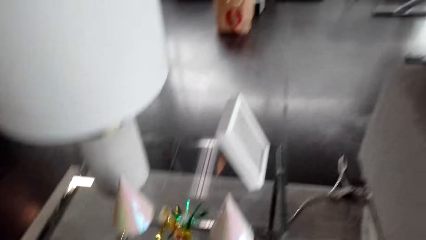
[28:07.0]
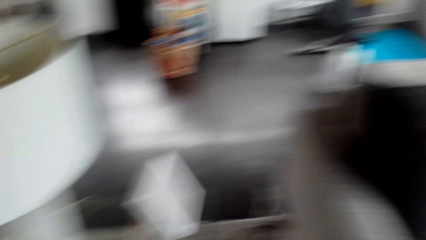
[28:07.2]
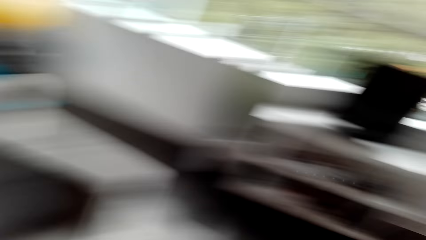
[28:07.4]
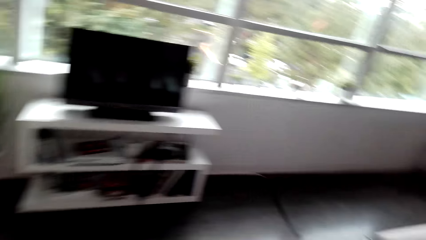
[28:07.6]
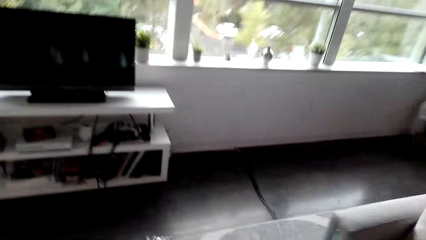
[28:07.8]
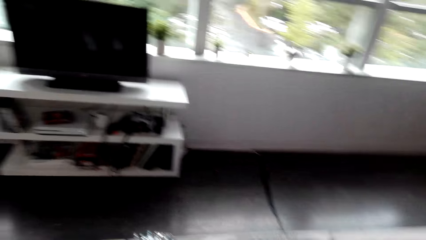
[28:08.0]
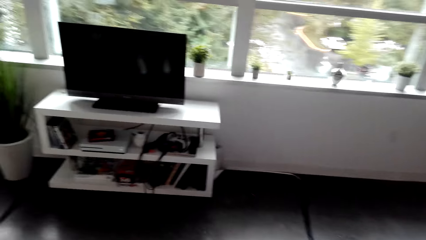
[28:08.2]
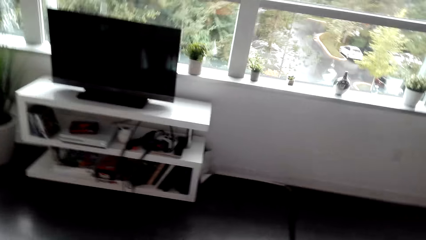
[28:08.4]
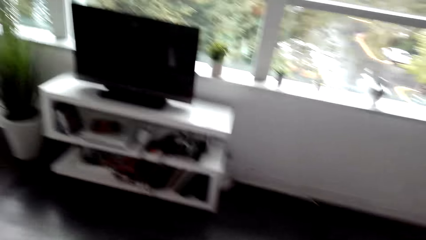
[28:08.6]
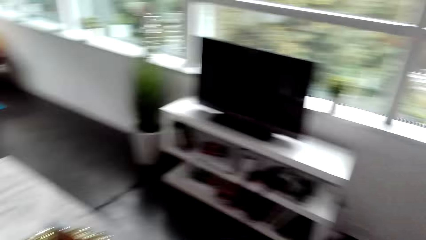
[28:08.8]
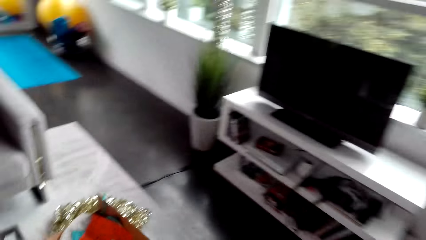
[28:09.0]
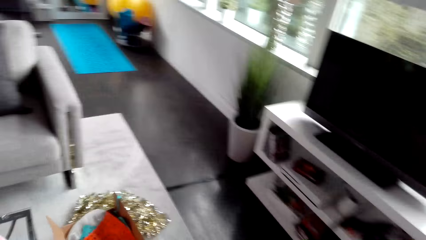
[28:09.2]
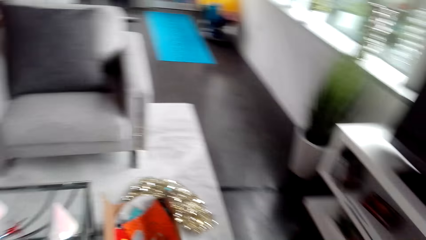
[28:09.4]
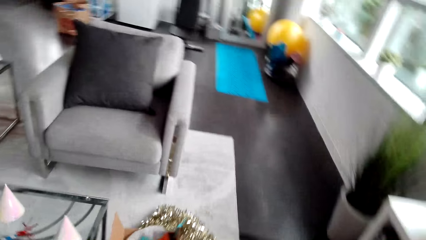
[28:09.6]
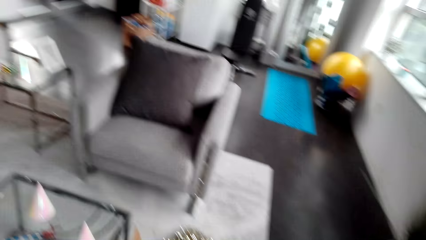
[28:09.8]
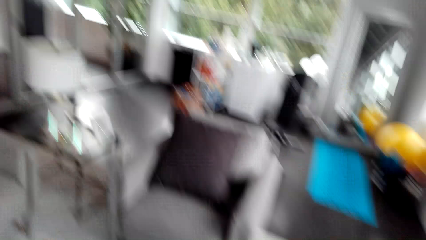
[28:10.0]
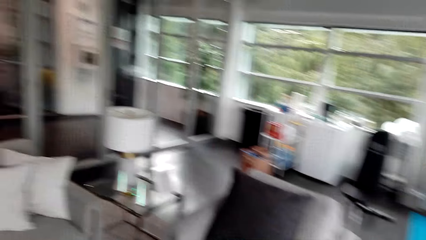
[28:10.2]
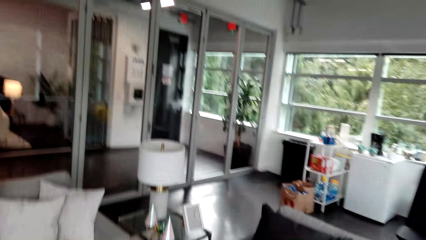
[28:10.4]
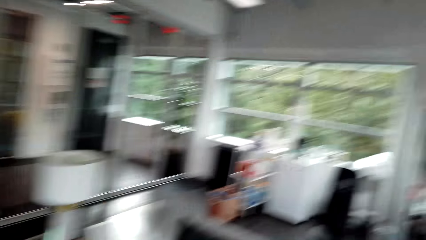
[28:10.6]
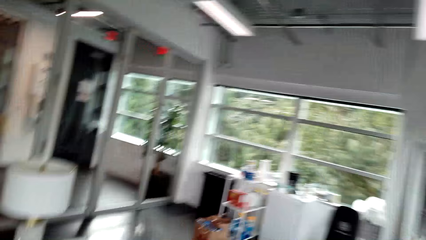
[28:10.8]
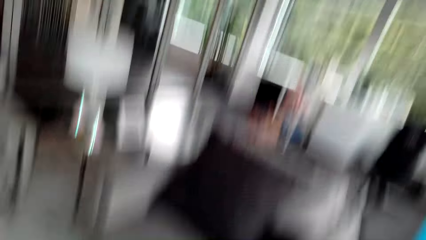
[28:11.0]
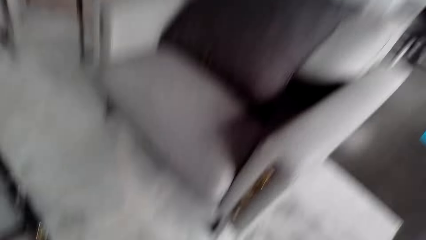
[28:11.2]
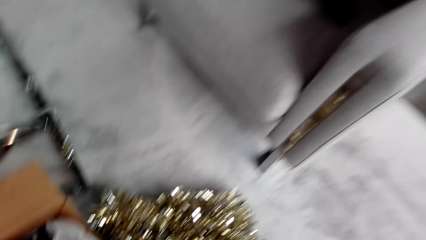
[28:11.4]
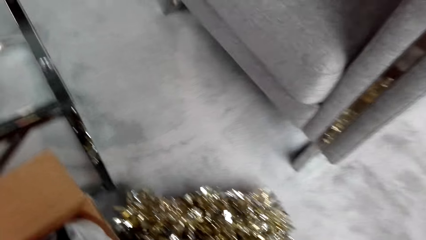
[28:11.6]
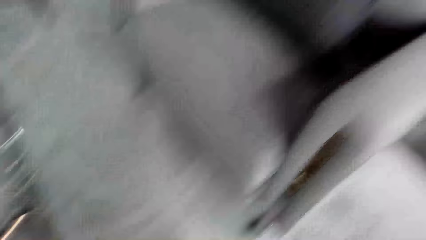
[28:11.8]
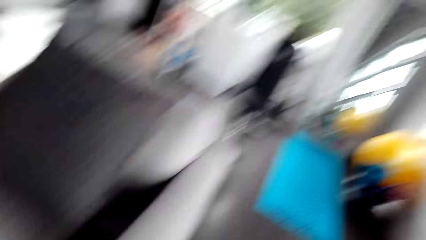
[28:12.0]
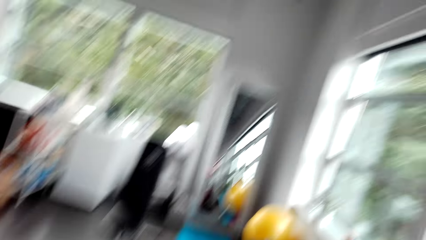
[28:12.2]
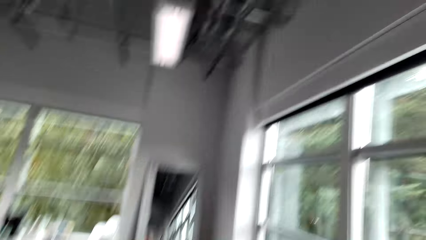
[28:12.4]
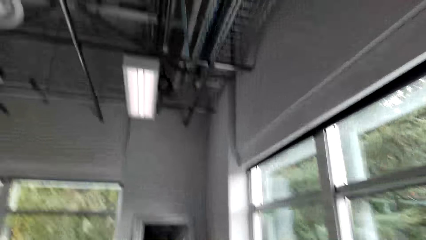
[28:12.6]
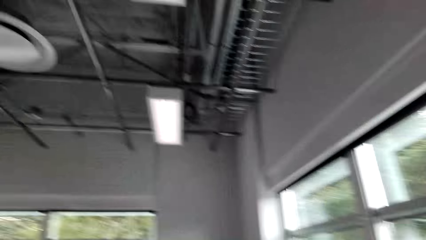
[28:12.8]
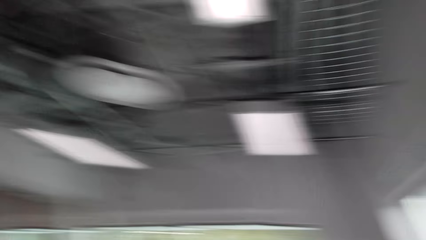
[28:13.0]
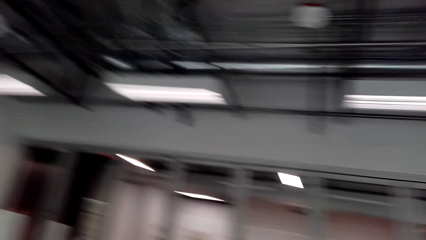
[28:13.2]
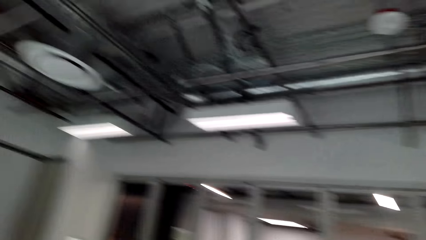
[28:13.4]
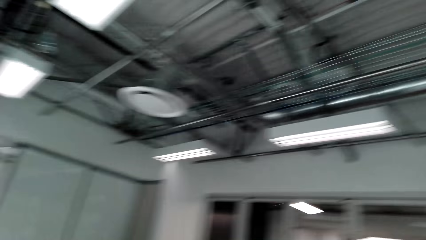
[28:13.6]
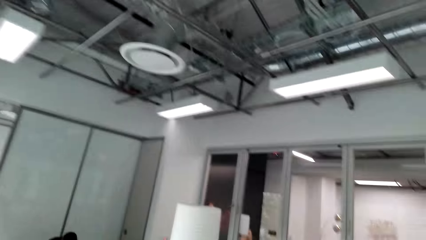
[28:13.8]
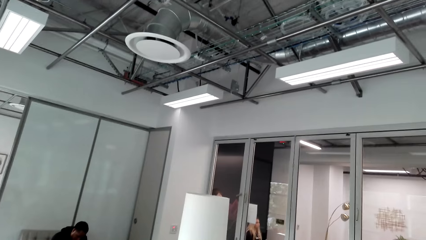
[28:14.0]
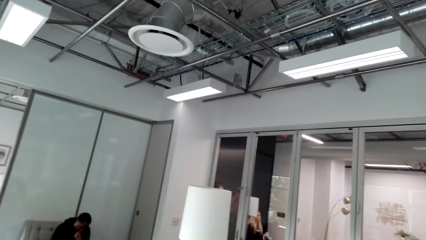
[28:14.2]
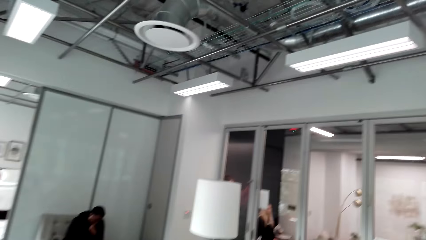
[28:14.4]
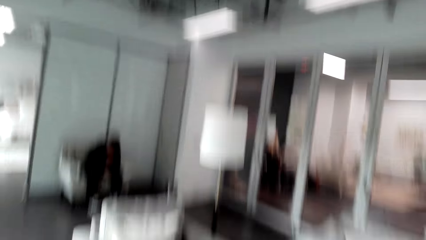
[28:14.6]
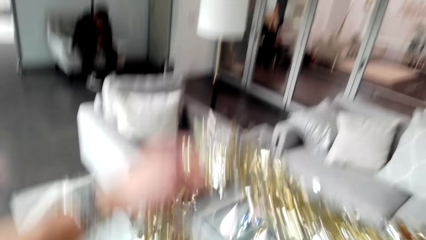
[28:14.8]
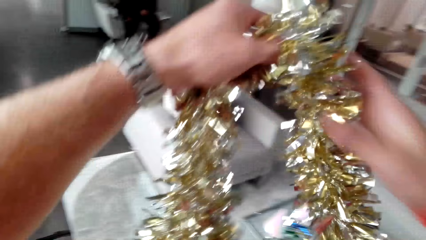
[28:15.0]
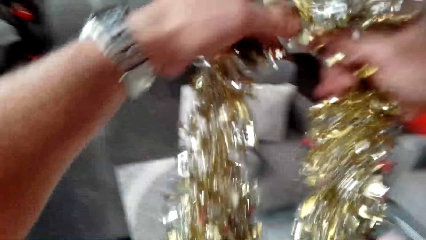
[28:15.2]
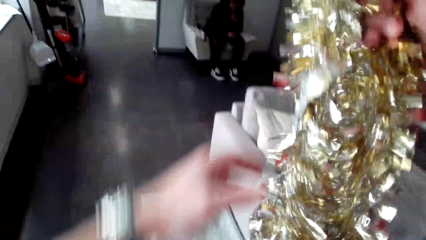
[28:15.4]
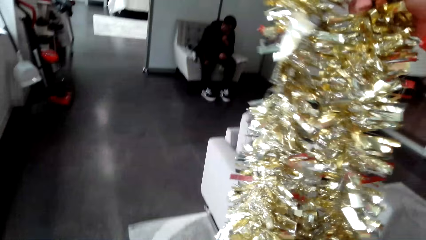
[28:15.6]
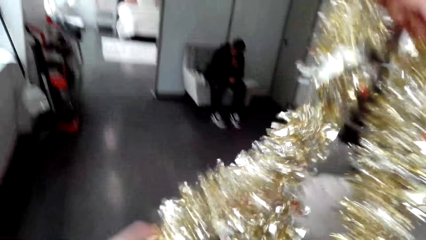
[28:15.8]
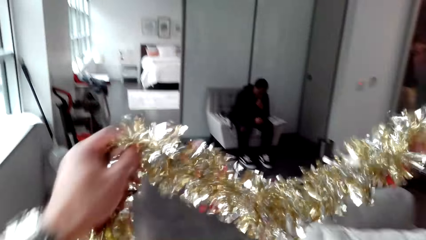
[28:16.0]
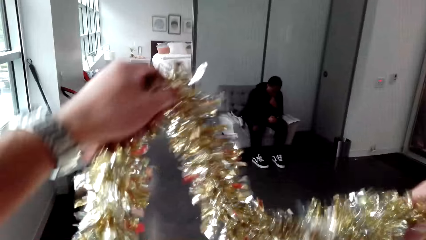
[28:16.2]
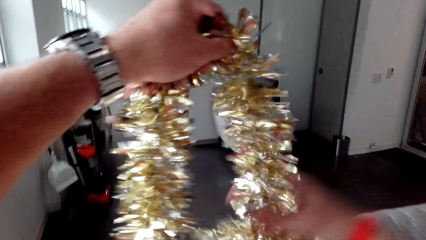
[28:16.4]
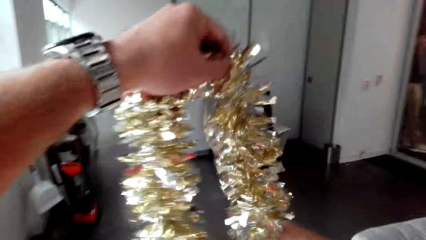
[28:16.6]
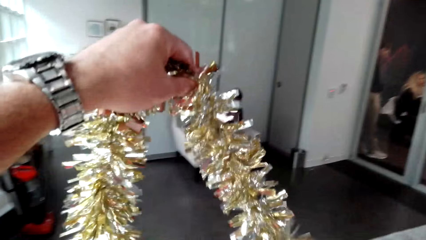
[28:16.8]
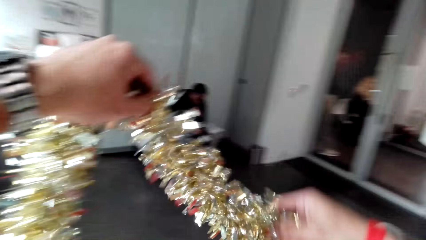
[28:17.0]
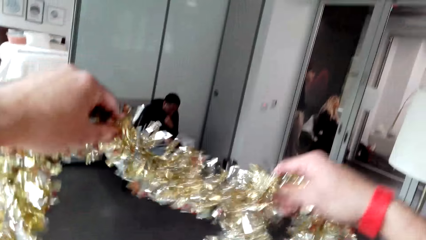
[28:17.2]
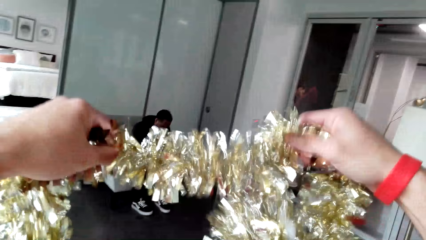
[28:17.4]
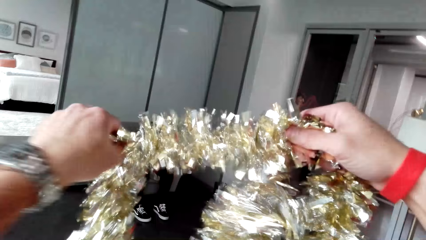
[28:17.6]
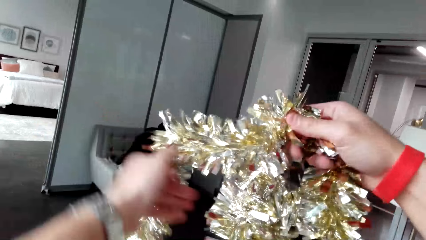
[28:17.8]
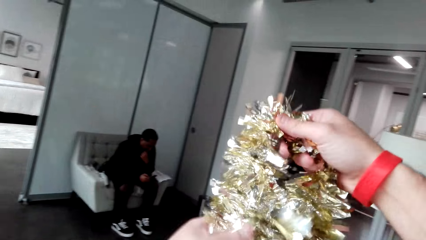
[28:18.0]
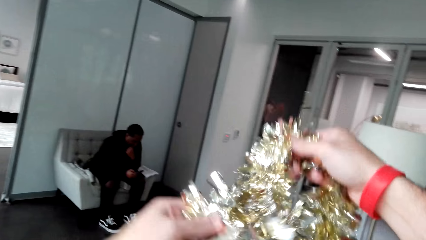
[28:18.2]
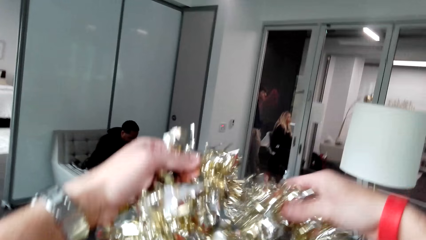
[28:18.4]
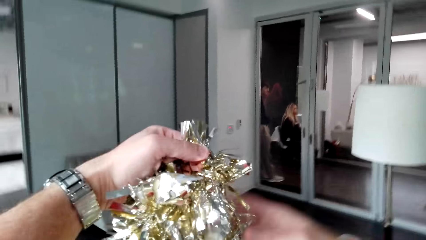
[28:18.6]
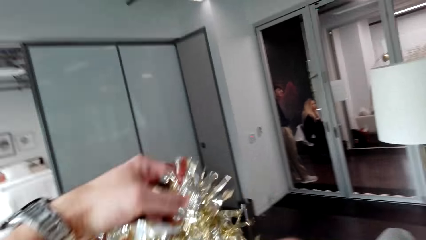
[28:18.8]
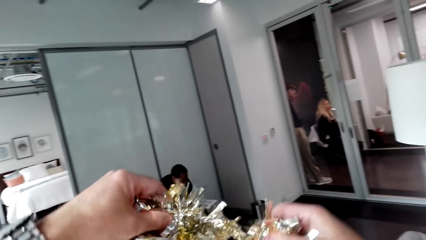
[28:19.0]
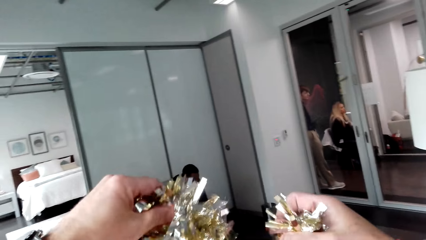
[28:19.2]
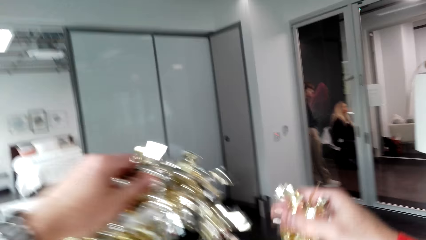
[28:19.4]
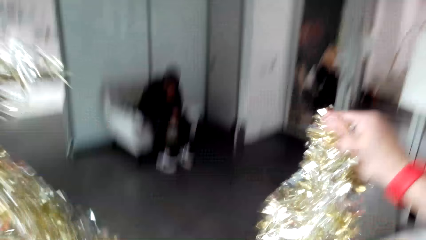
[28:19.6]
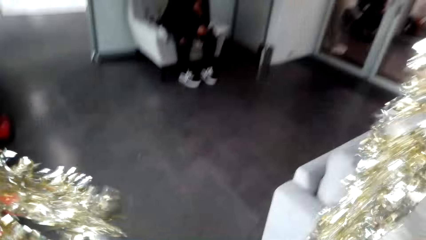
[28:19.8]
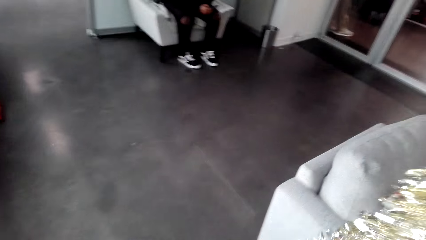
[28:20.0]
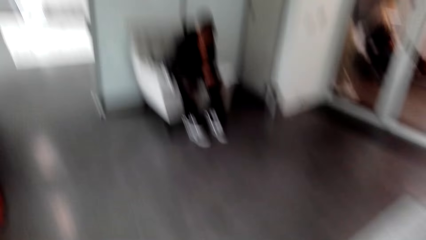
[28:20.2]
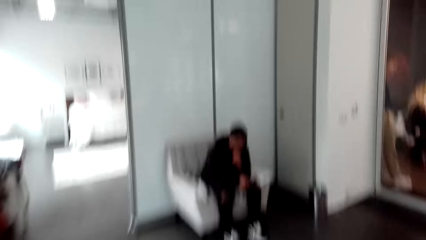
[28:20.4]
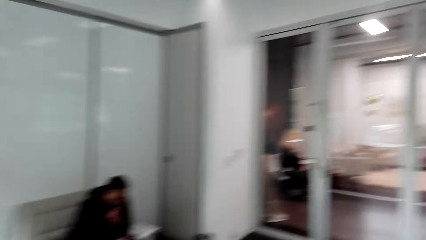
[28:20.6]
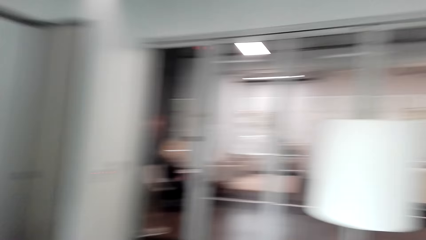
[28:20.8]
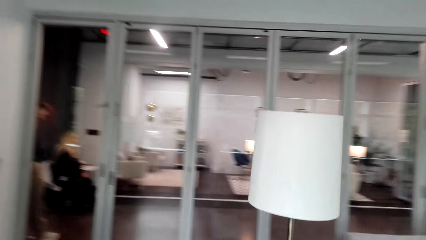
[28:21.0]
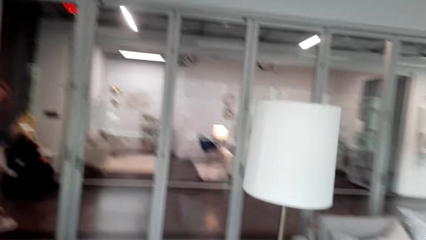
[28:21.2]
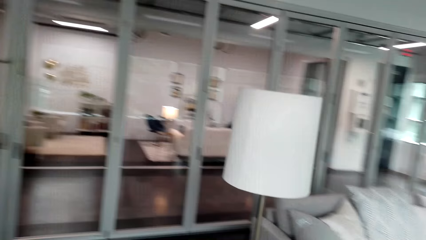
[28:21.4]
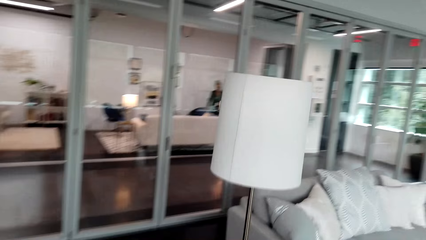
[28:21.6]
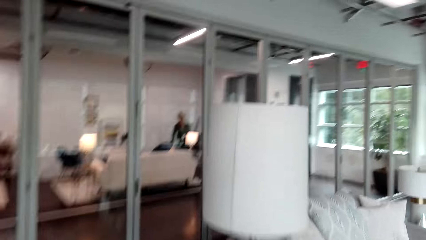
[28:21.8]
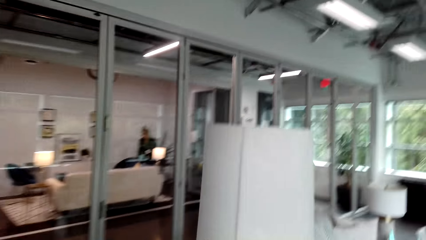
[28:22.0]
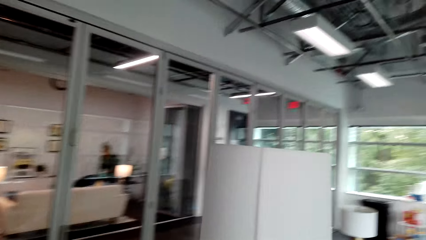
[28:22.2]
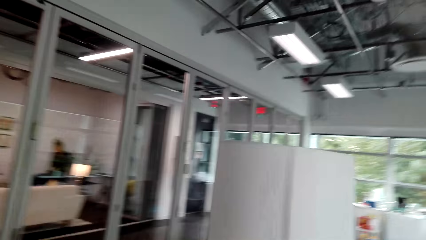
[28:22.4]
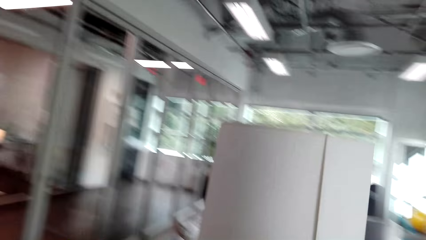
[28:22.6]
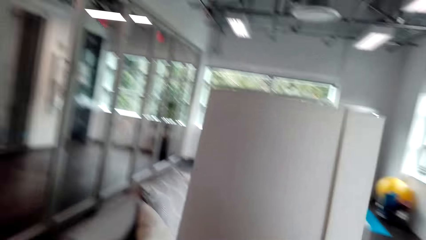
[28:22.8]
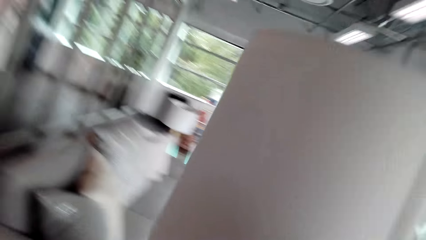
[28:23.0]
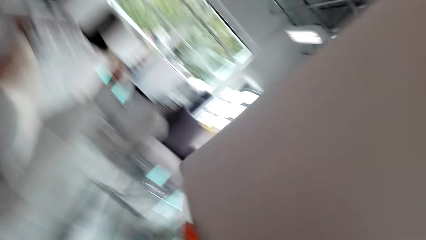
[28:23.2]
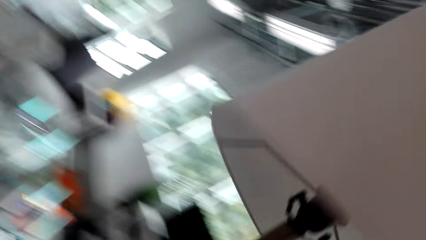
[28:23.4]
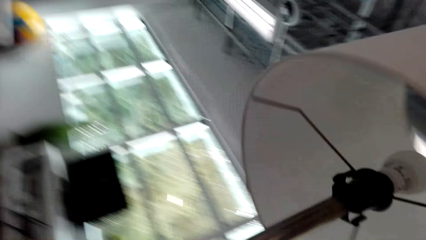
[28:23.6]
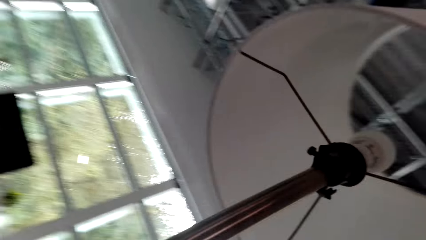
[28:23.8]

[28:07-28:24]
The camera wearer picks party decorations. They look up. They move around.
